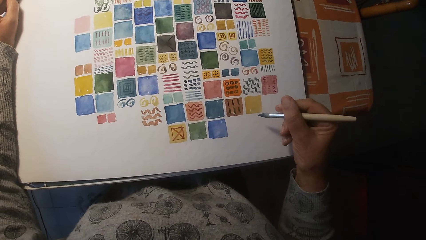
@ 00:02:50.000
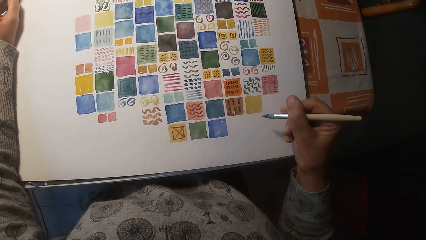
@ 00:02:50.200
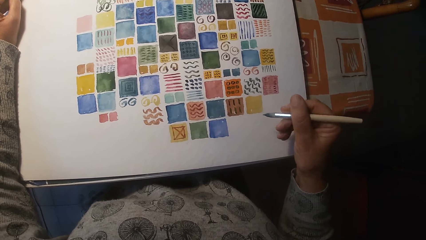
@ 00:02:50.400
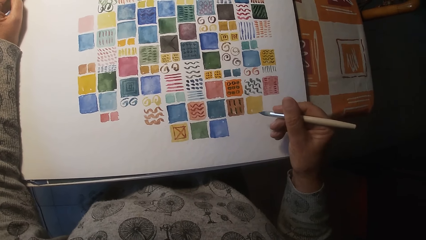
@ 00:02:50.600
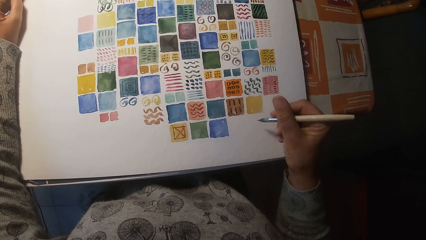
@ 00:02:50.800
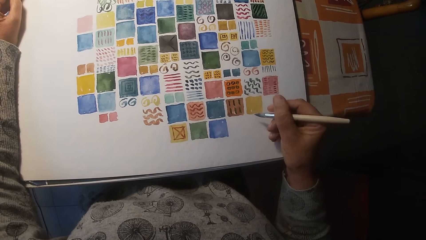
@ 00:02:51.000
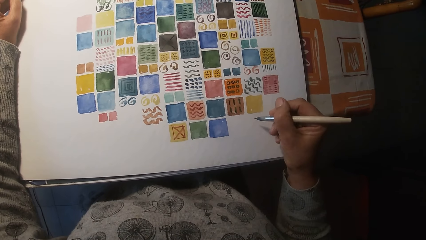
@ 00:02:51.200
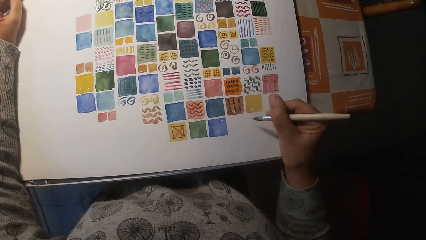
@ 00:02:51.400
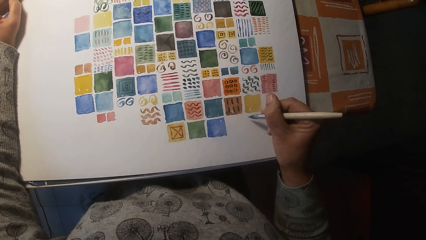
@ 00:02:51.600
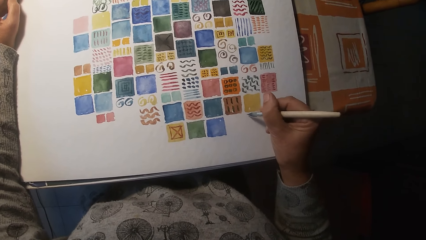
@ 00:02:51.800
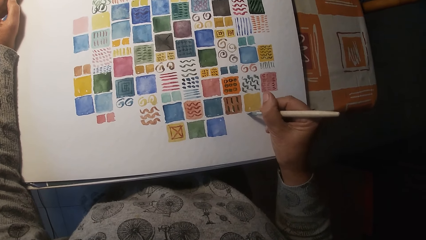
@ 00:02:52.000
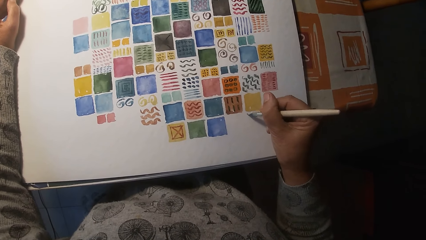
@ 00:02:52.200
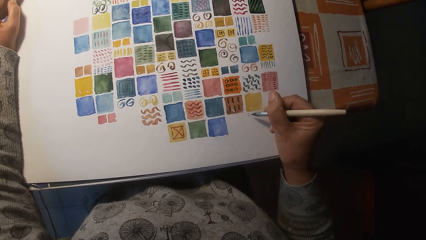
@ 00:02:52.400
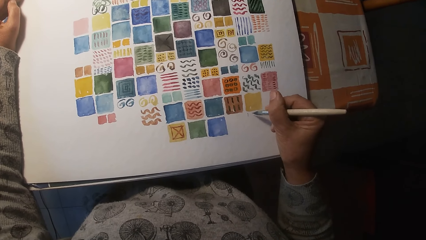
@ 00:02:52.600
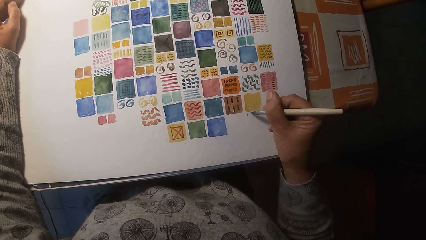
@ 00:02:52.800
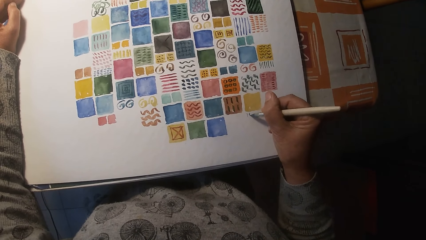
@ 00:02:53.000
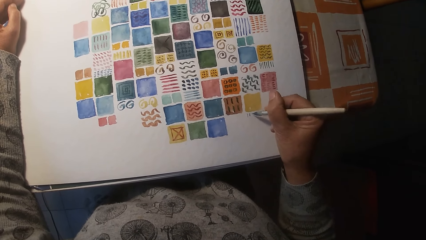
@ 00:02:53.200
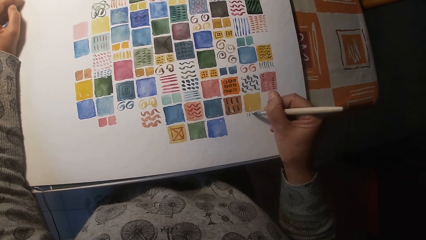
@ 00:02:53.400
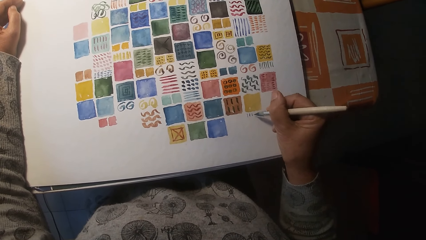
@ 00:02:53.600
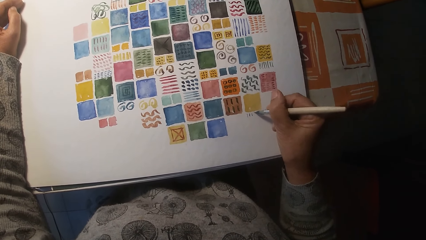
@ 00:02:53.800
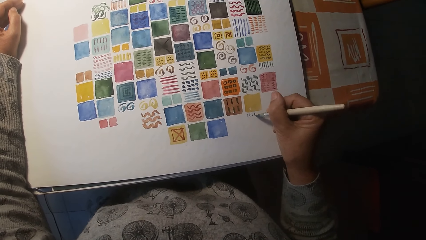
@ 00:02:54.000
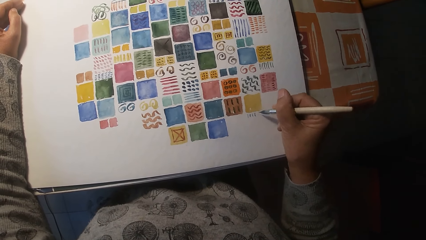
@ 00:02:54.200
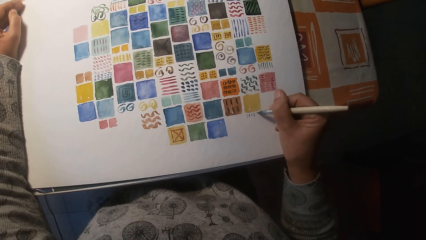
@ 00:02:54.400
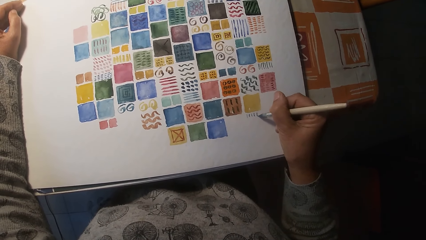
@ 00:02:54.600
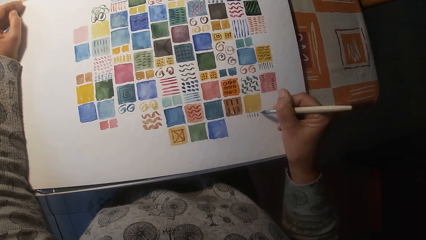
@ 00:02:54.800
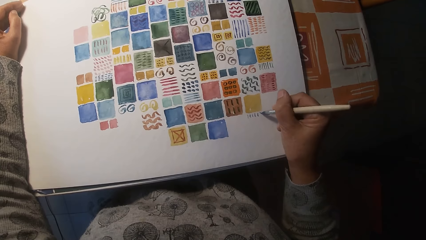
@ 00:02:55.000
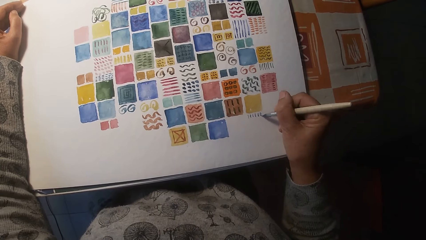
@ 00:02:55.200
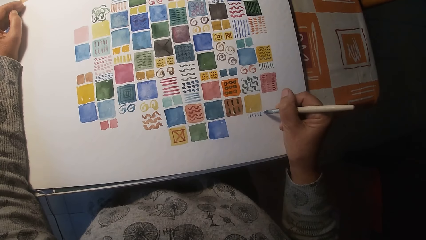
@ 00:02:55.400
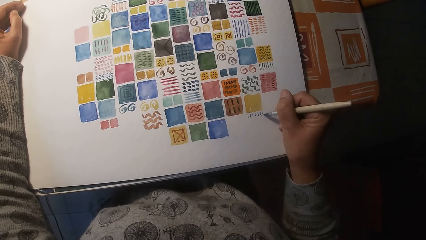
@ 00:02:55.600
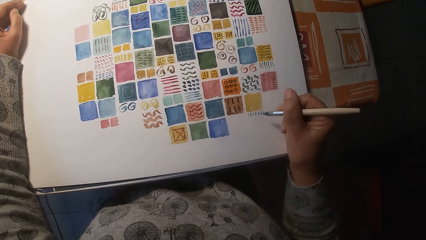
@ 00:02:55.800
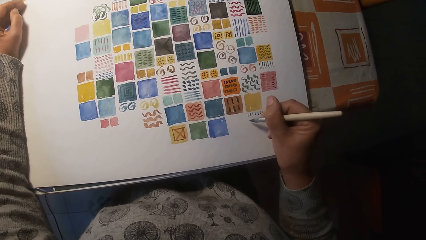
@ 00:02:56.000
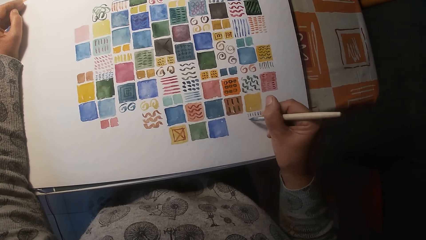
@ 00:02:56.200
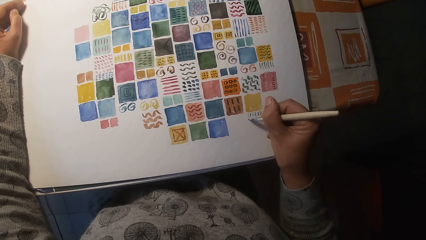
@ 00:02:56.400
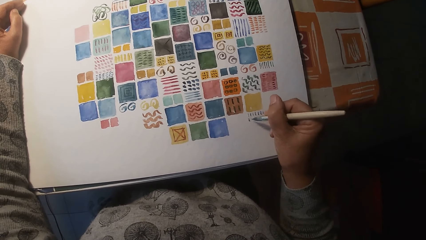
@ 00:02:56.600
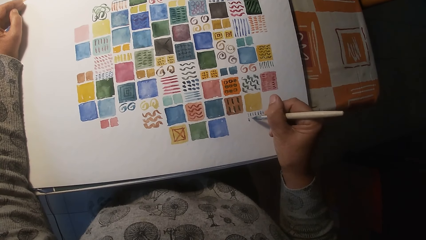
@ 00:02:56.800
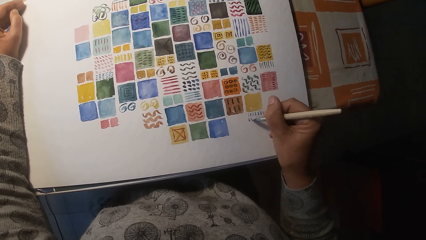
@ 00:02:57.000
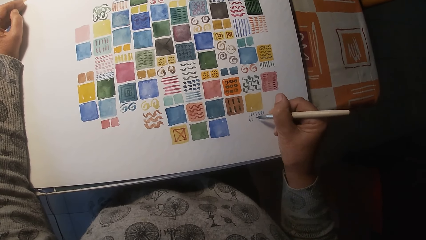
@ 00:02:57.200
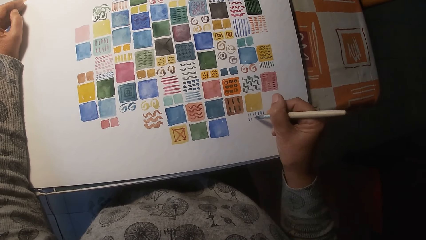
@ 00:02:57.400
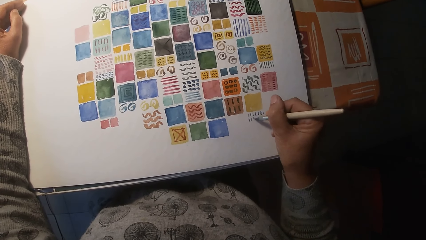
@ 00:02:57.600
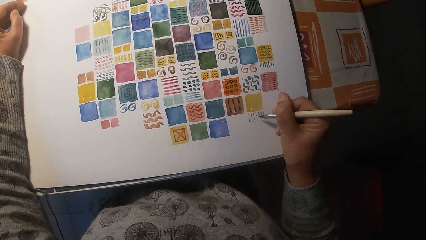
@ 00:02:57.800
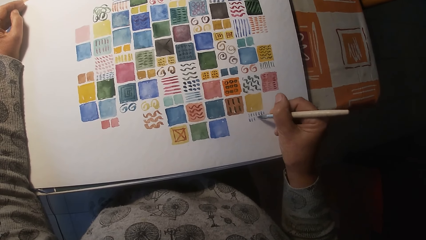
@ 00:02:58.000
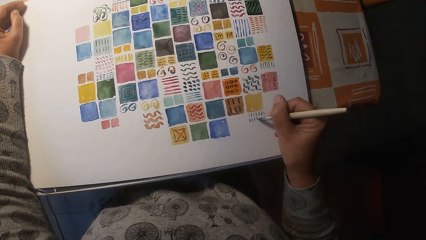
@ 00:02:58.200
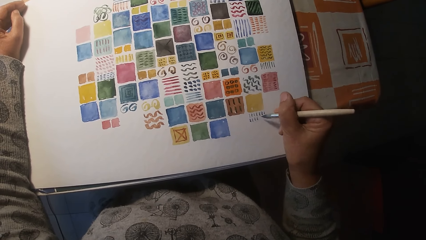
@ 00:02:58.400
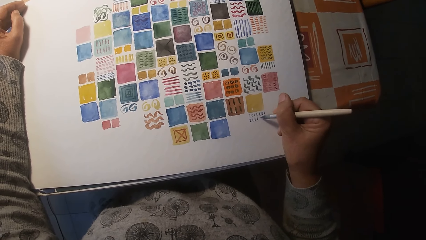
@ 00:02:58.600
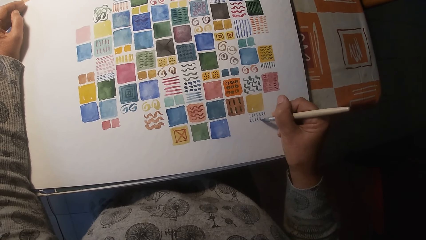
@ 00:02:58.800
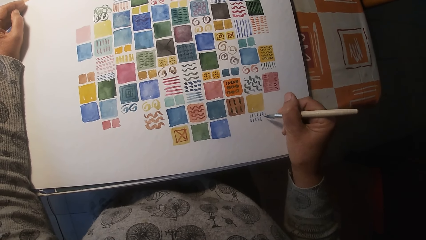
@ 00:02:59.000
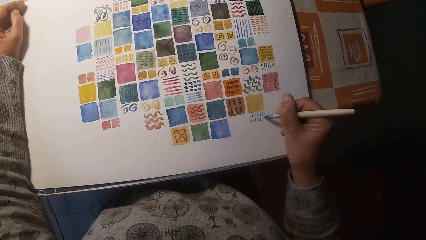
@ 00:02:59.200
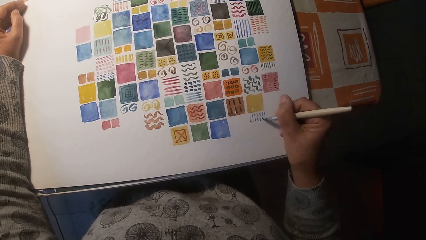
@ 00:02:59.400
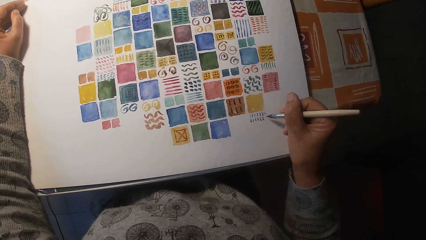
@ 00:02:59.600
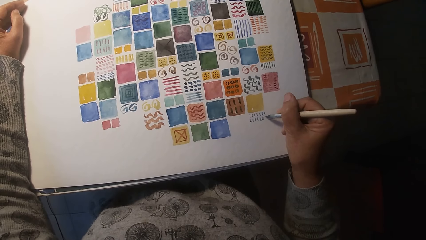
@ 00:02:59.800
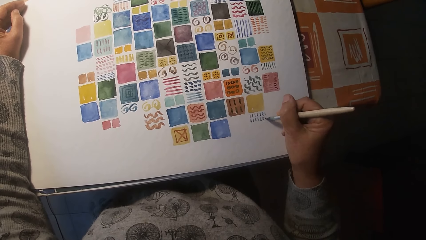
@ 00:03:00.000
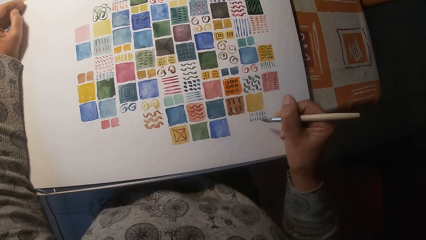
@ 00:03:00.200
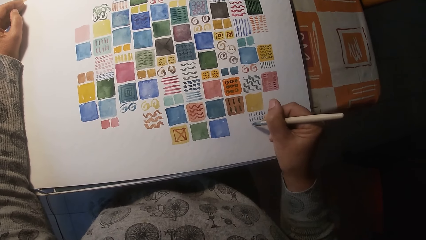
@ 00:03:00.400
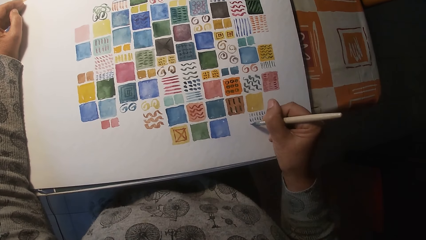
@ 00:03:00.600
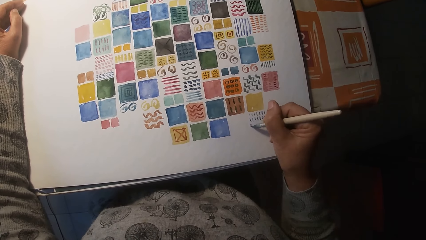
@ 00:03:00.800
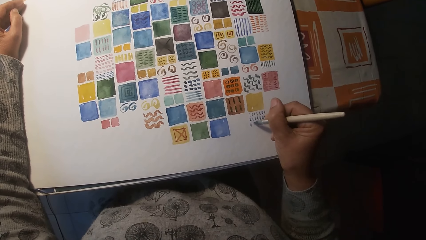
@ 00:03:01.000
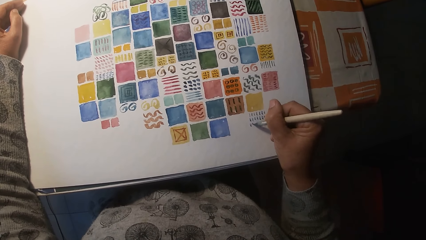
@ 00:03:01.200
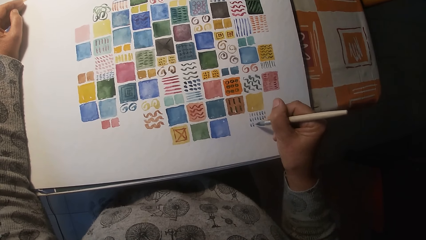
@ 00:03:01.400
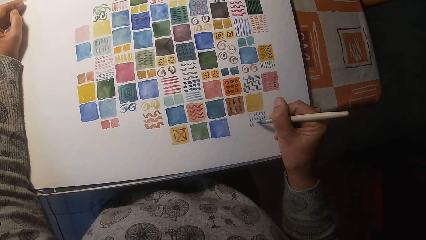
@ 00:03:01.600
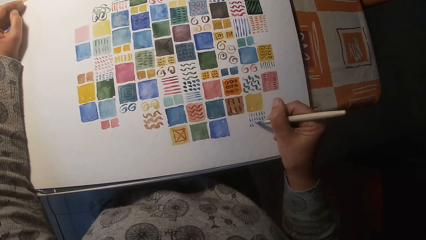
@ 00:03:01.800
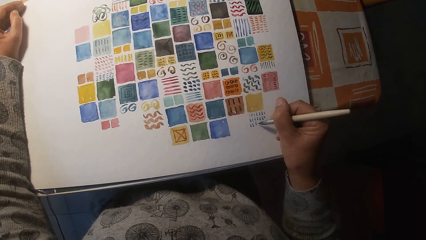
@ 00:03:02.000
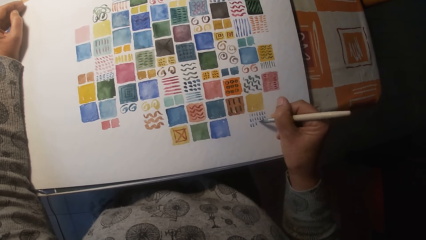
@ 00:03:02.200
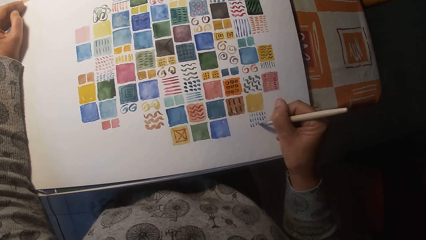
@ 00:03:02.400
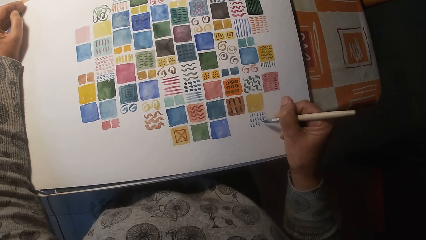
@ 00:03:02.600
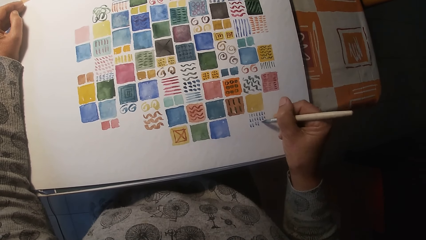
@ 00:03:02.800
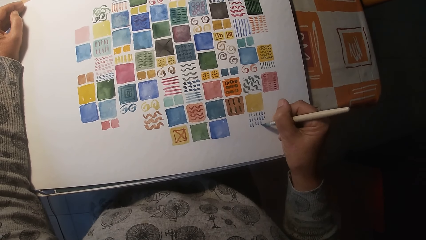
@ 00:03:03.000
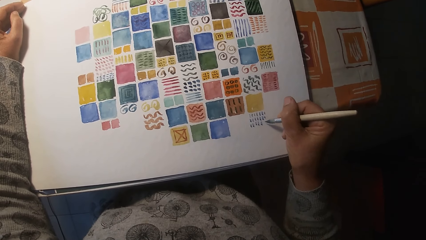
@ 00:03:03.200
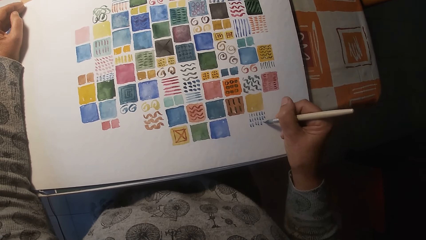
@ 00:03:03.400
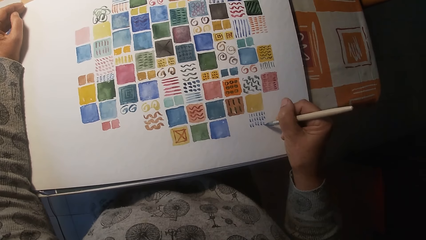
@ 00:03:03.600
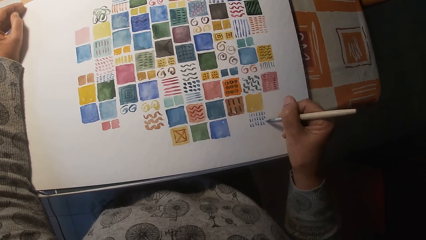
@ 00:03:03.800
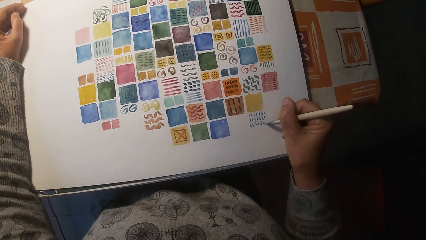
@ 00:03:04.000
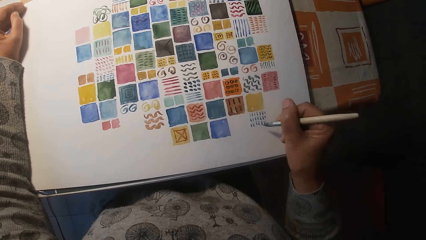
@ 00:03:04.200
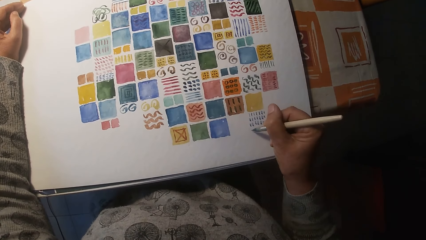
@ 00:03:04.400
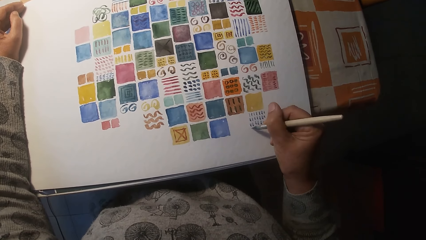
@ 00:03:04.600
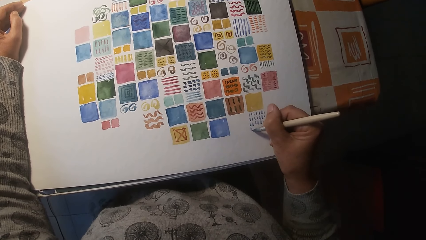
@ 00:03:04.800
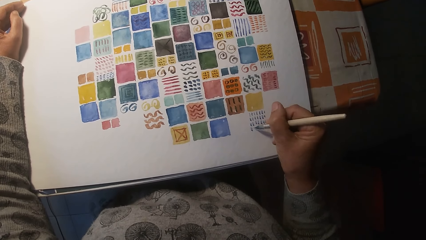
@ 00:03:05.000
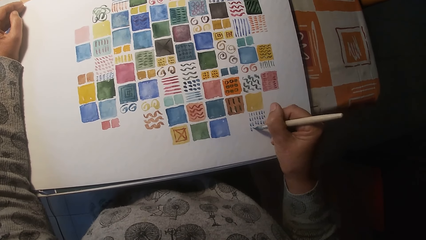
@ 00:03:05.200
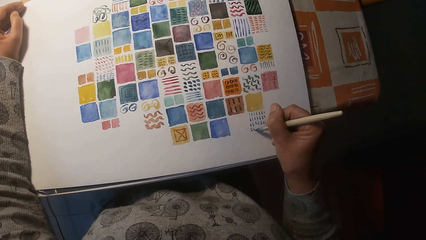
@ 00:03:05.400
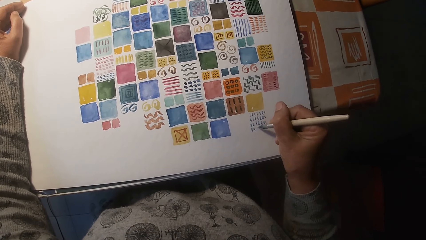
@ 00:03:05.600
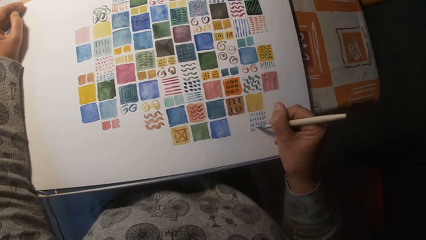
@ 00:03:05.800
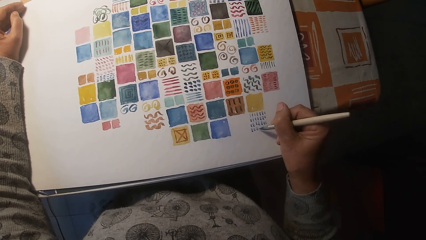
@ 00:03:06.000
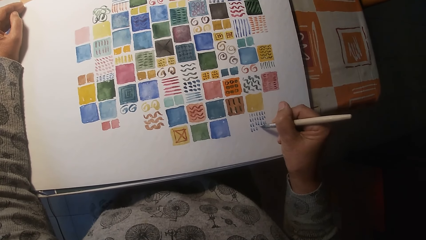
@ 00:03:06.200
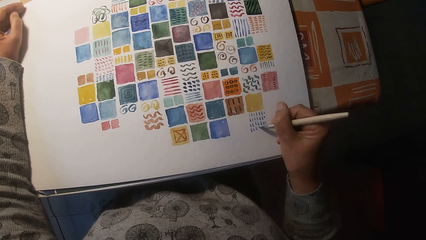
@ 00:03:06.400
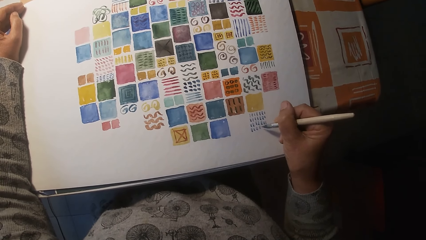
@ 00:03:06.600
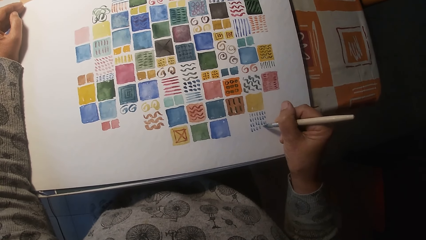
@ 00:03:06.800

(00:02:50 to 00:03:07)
The camera wearer draws on the paper on the table with the paint brush in his right hand.
